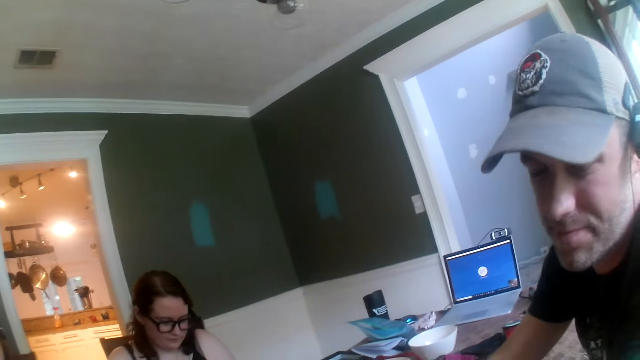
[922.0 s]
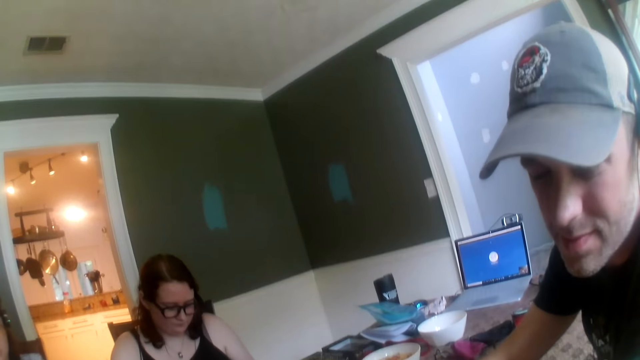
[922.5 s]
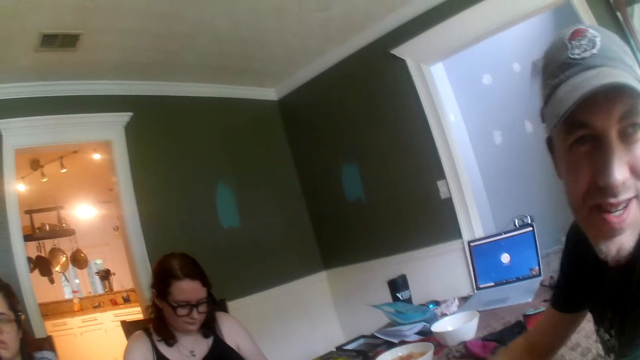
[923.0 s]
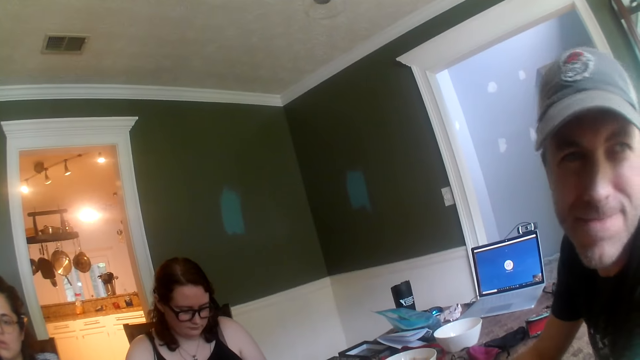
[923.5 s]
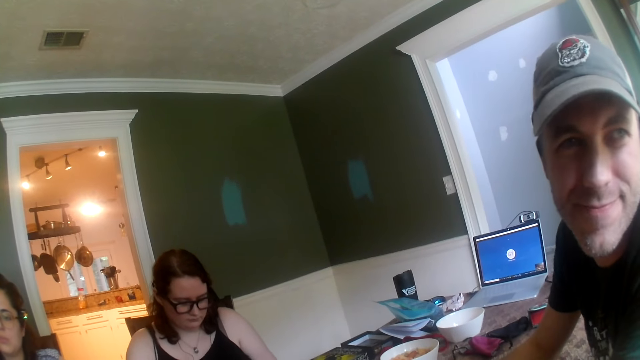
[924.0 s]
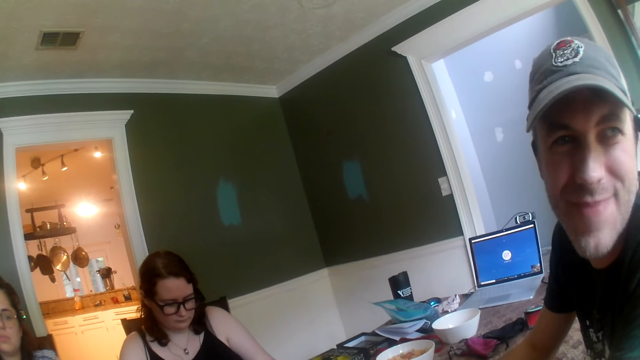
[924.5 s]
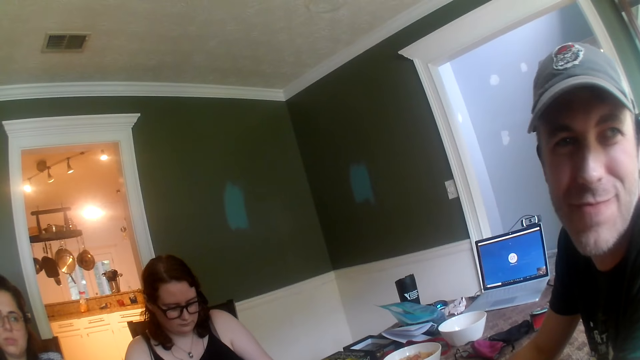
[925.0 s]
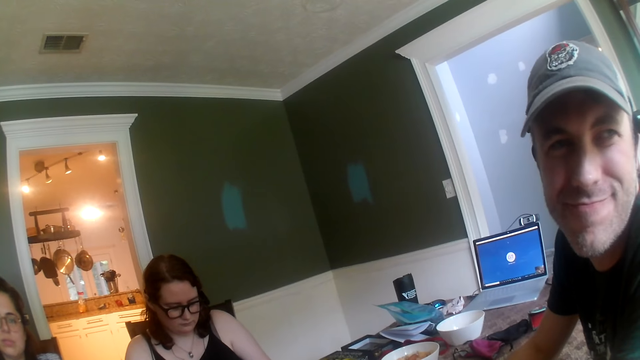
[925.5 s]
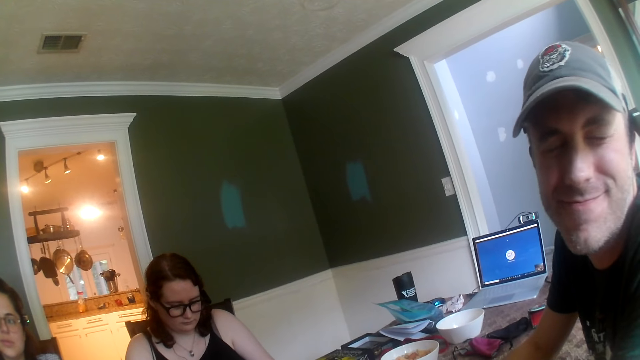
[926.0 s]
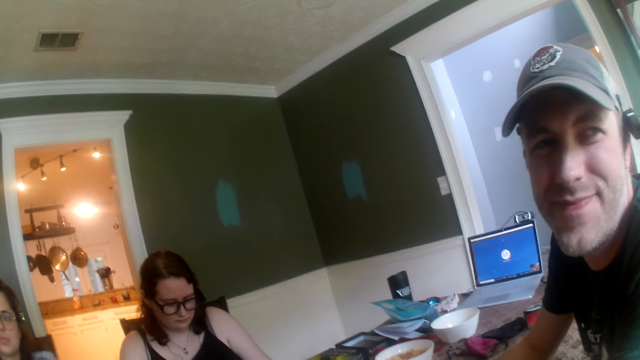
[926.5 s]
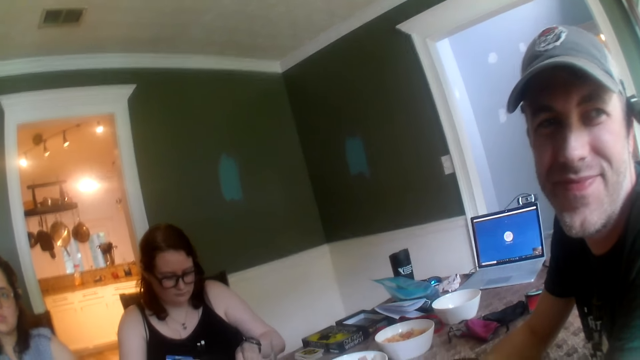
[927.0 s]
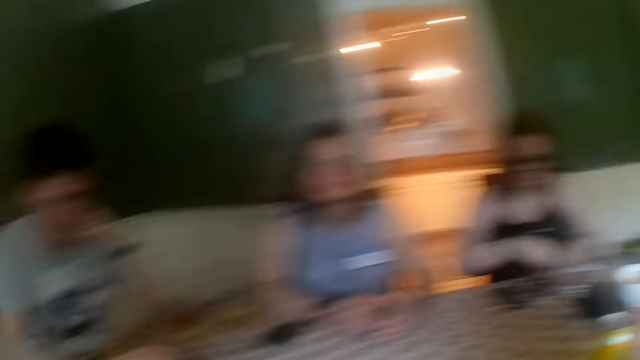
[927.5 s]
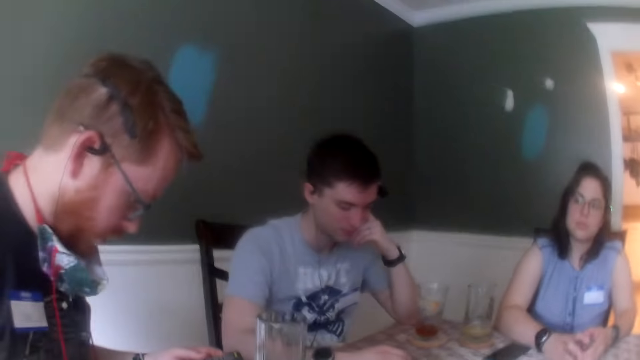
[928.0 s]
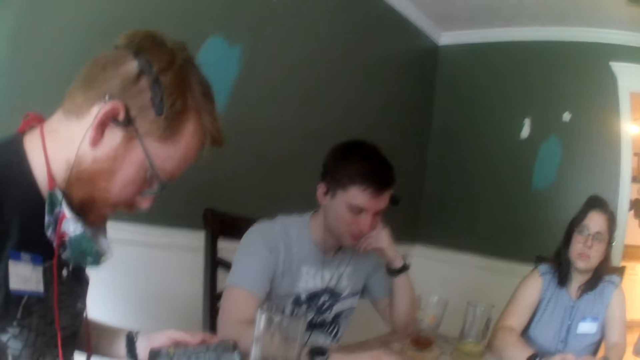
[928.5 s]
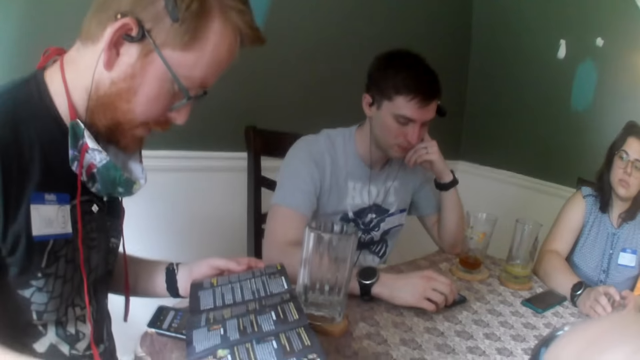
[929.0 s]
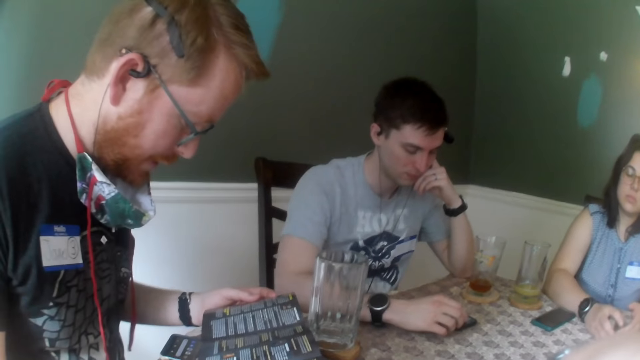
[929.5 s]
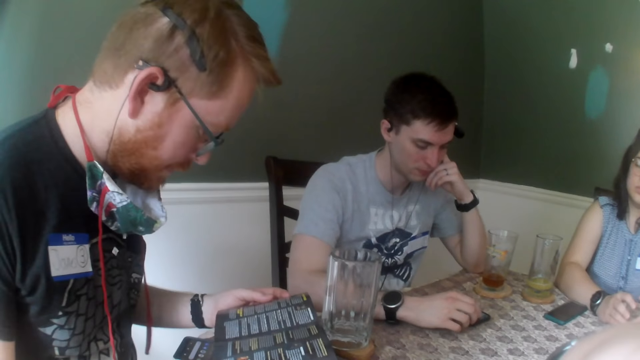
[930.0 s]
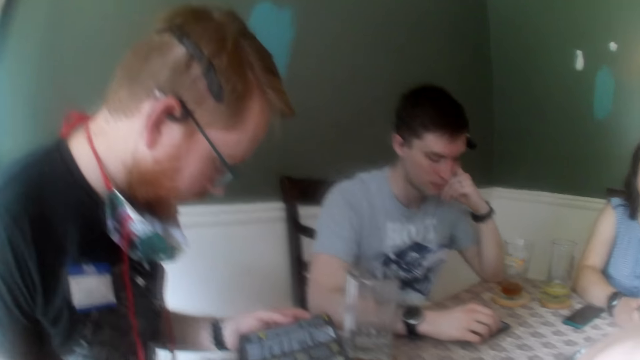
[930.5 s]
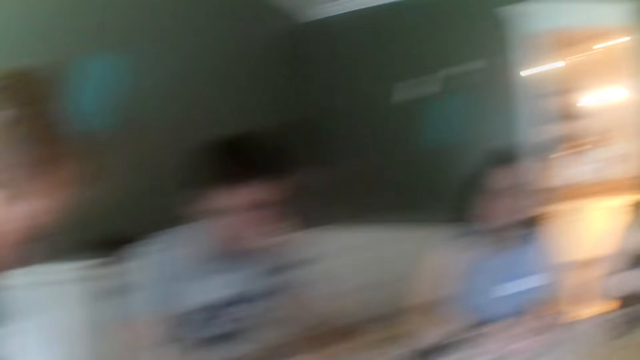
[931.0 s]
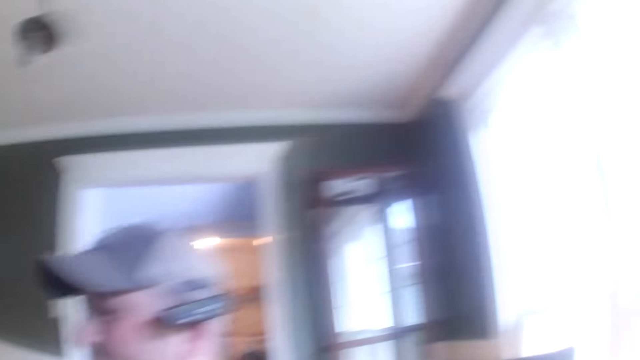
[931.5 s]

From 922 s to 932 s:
The camera wearer dialogues with a man. They look around.

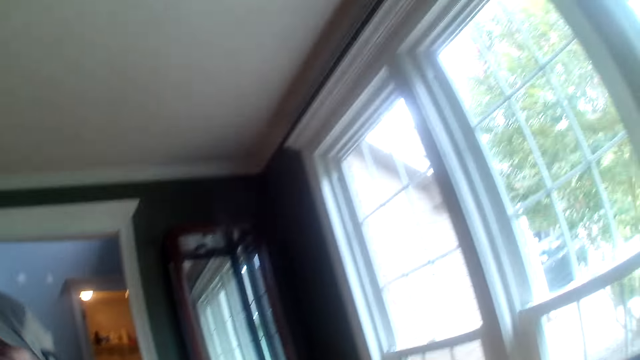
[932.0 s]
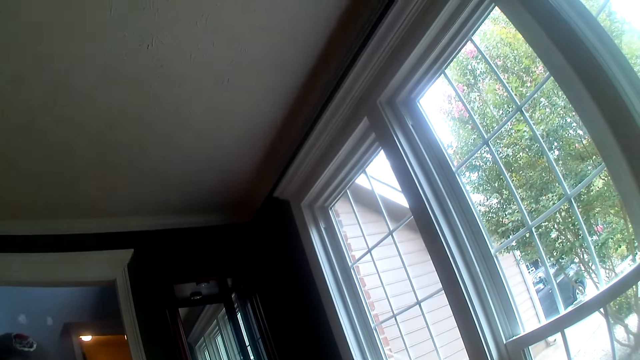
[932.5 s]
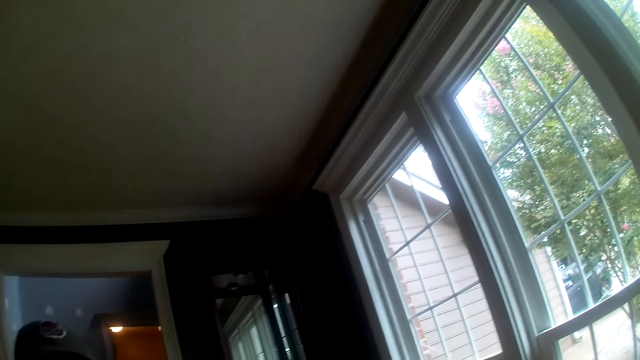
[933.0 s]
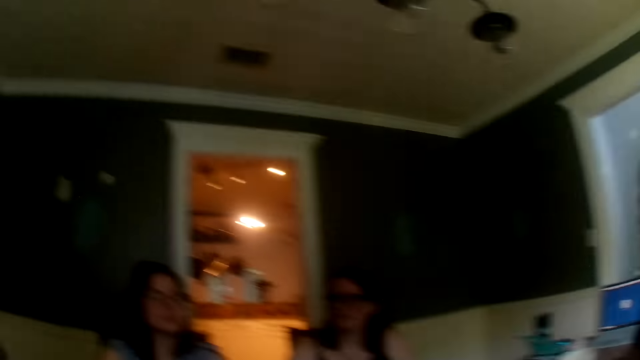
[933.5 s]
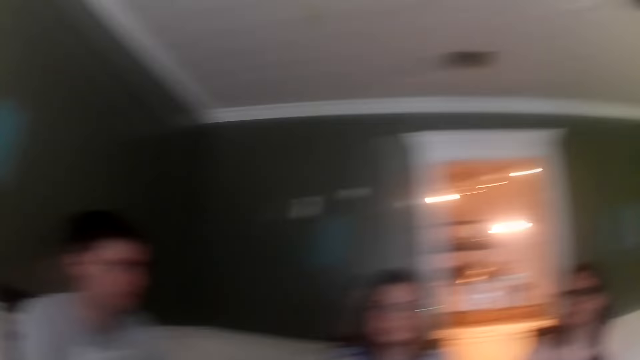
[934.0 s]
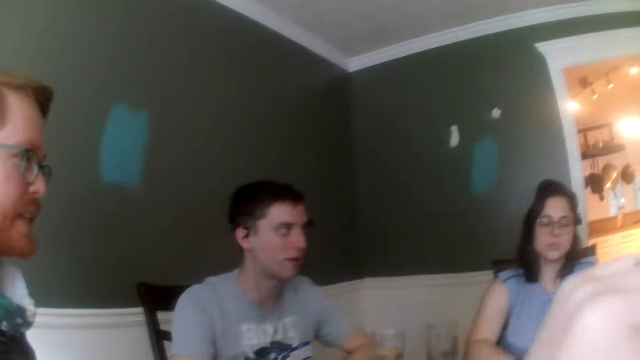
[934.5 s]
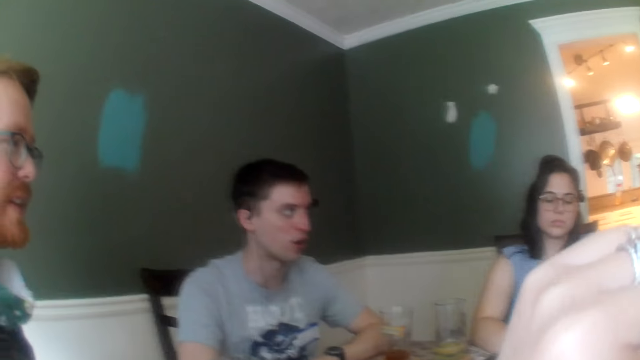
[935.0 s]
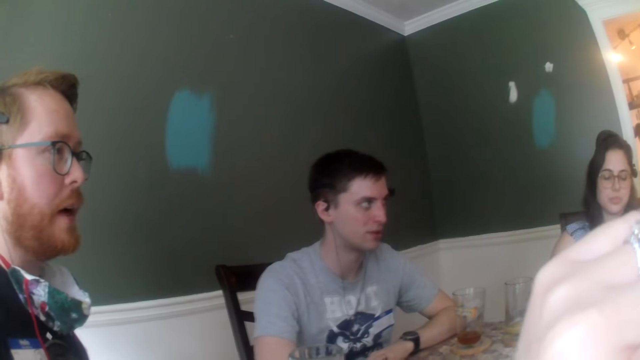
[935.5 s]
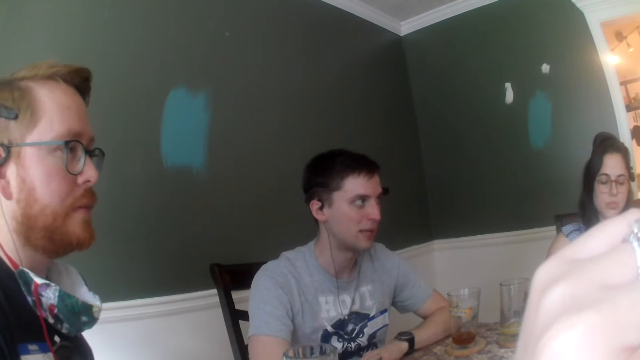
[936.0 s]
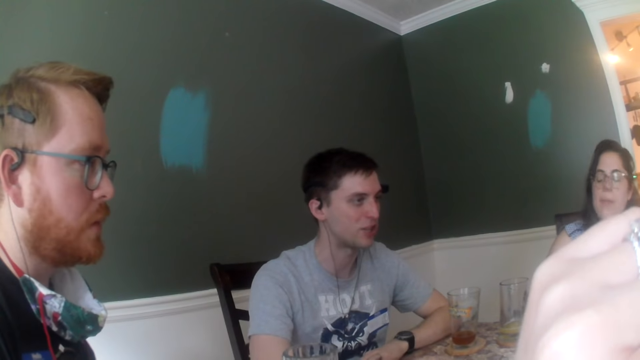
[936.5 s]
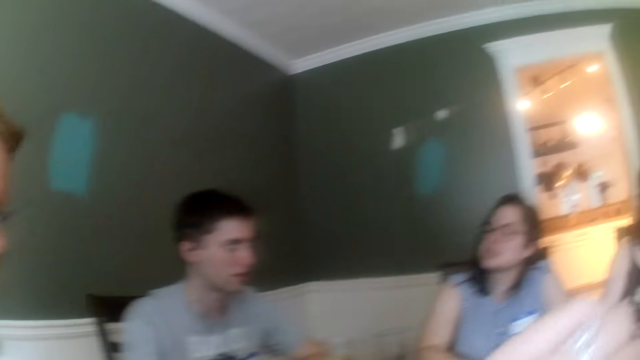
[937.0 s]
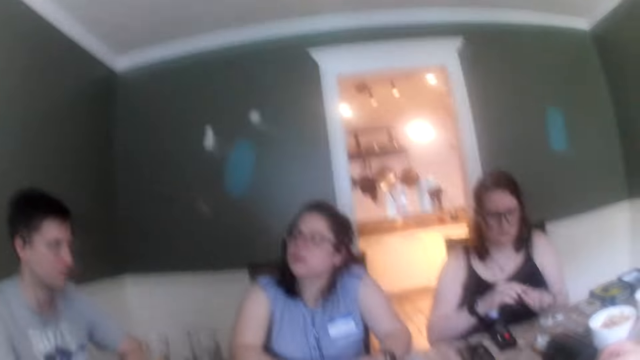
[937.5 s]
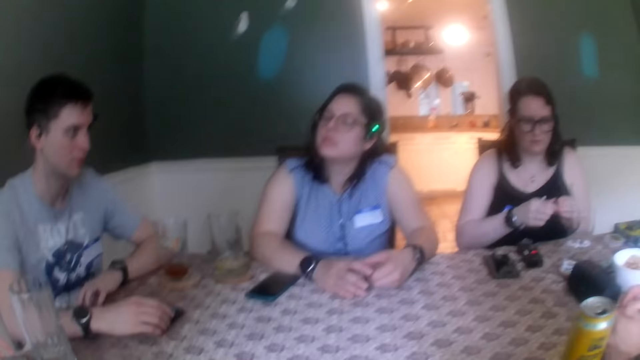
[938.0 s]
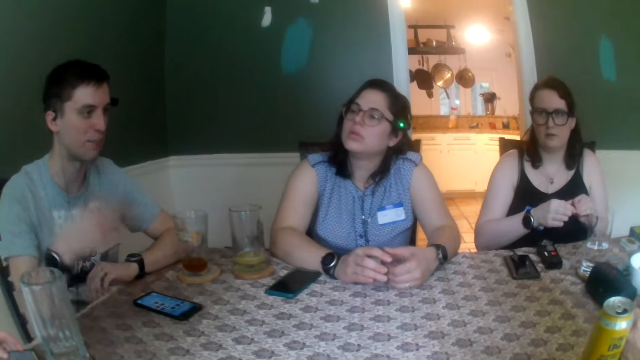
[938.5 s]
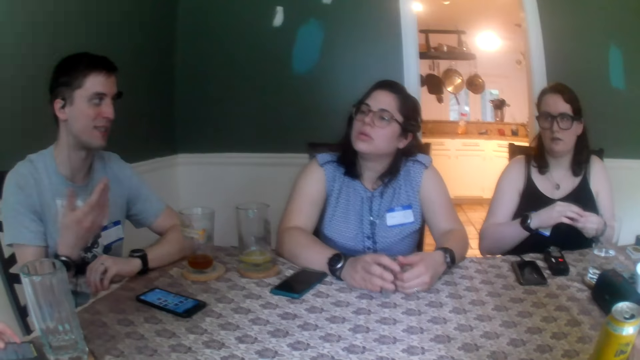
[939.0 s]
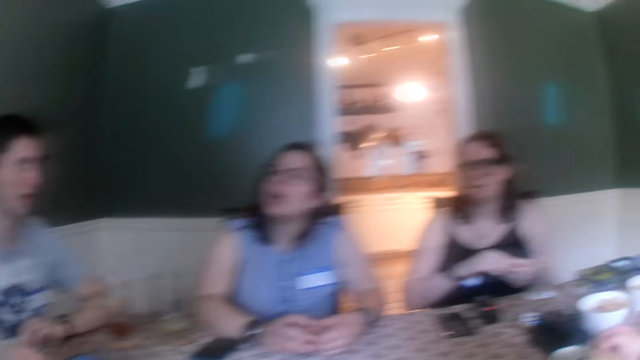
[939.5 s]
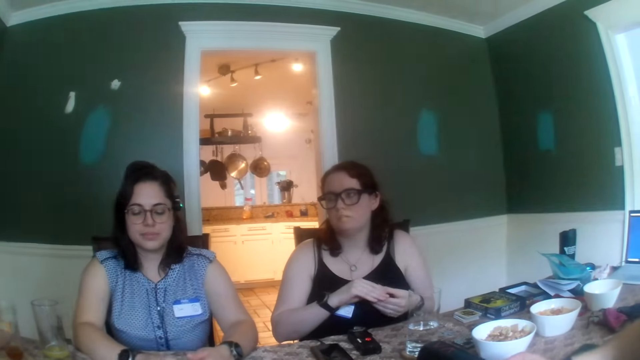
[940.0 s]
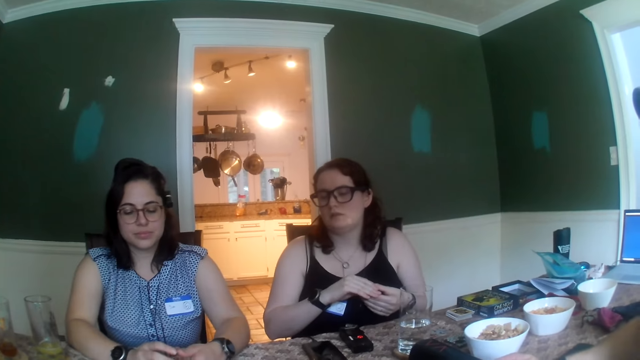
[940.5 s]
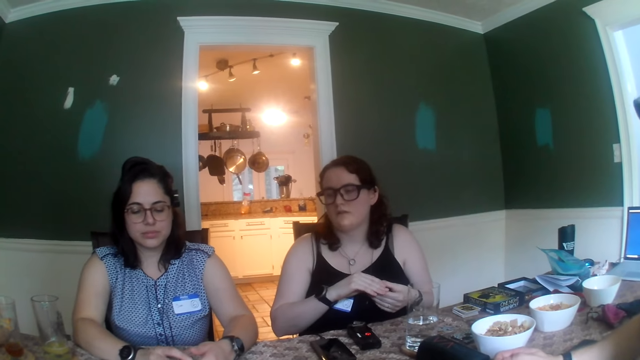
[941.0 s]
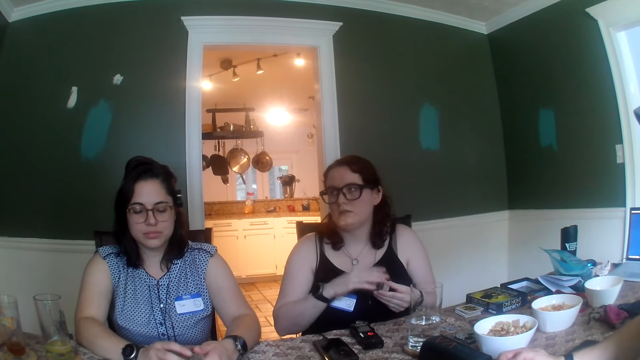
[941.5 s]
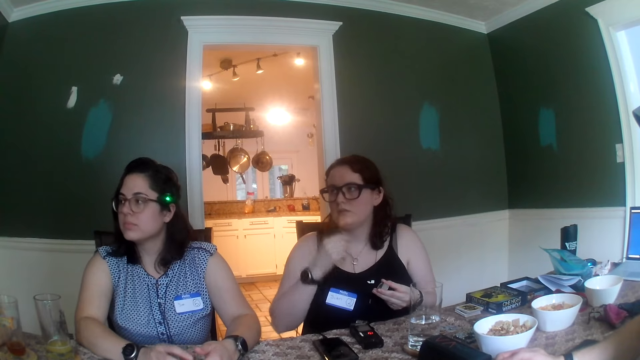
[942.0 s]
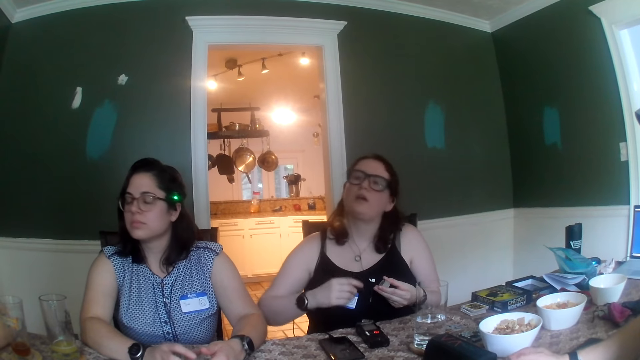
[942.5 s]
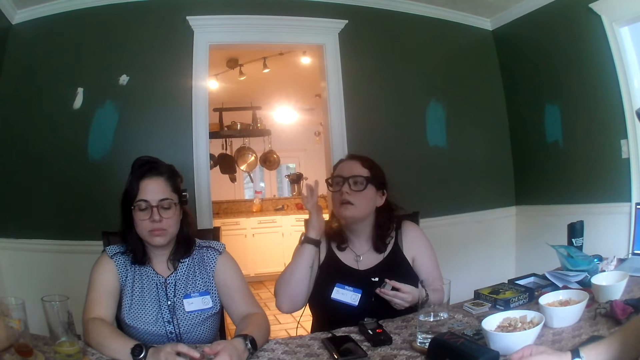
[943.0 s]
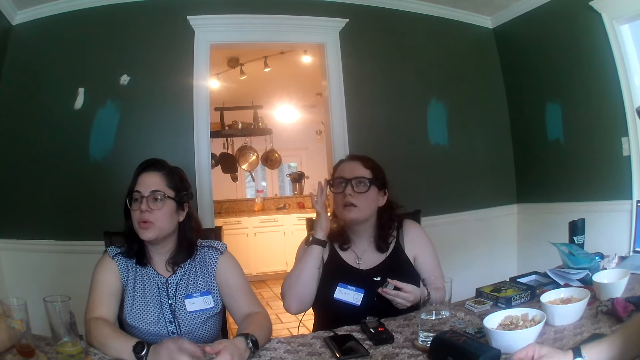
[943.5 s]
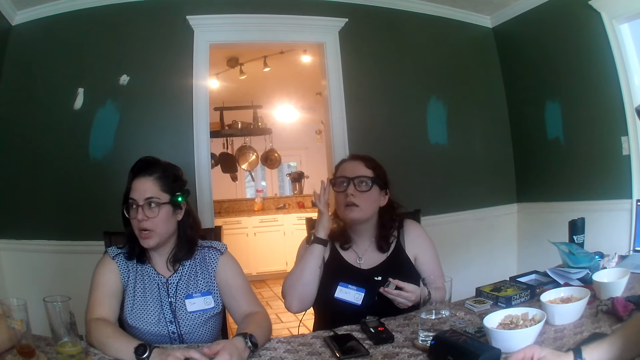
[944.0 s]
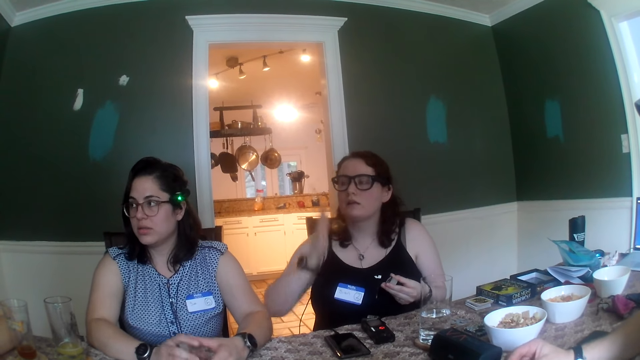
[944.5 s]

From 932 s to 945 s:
A man dialogues with another man. A woman toys with the stack of poker chips in her left hand with her right hand. The camera wearer looks around. The first man dialogues with another woman. The first woman hits the deck of cards on the table with her right hand. The first woman adjusts a pair of glasses on her face with her right hand.
